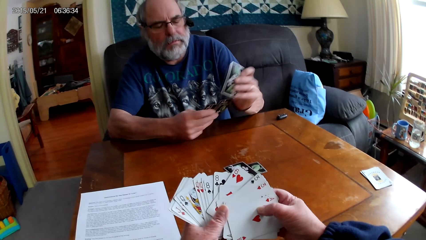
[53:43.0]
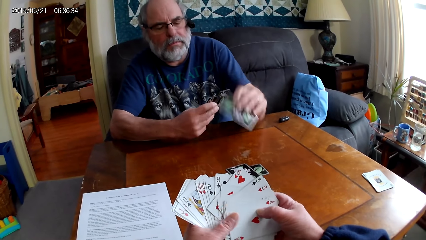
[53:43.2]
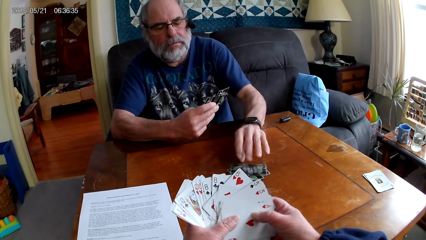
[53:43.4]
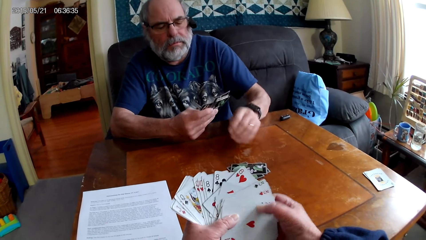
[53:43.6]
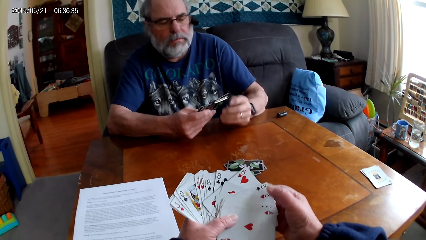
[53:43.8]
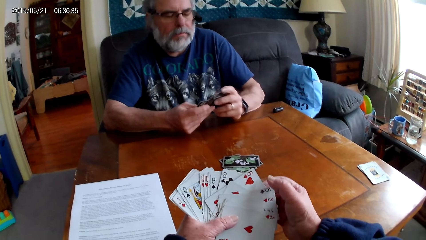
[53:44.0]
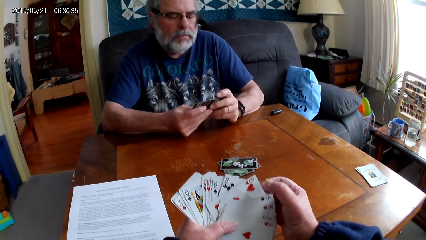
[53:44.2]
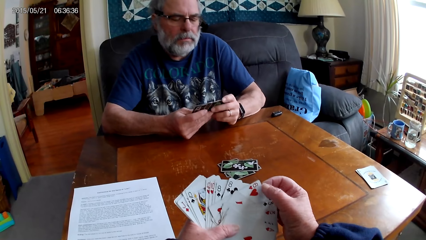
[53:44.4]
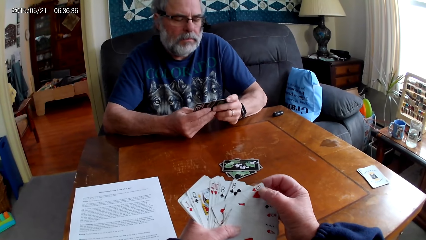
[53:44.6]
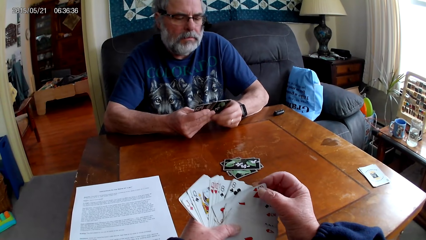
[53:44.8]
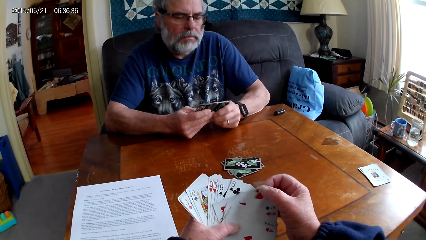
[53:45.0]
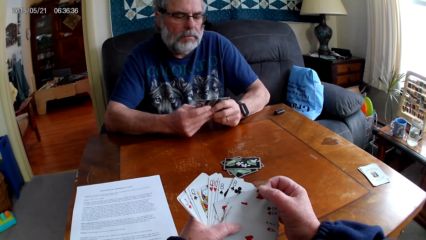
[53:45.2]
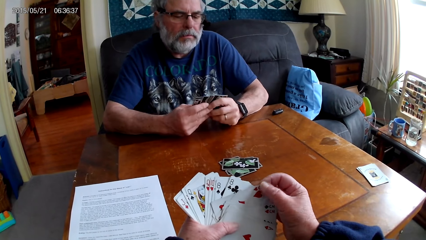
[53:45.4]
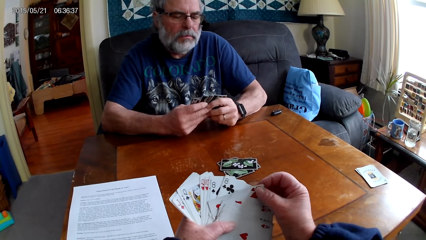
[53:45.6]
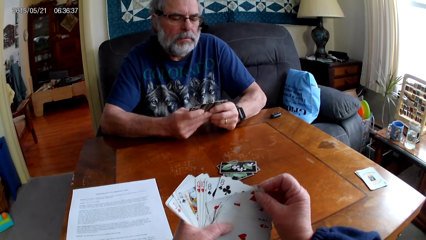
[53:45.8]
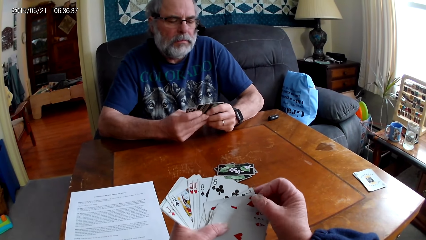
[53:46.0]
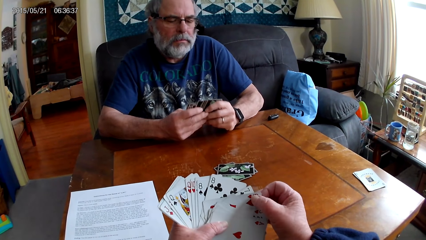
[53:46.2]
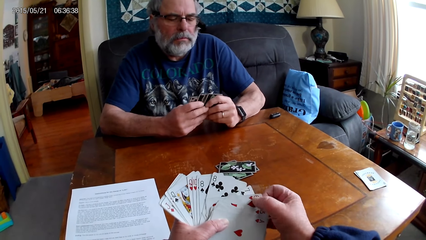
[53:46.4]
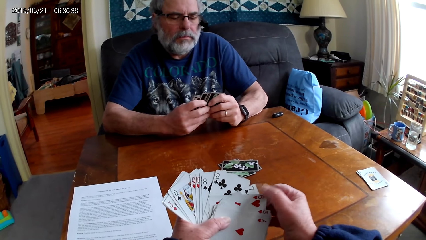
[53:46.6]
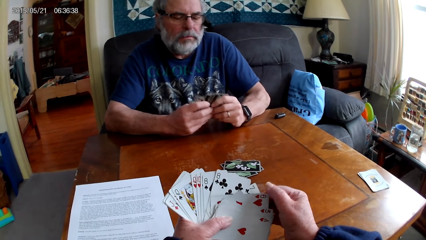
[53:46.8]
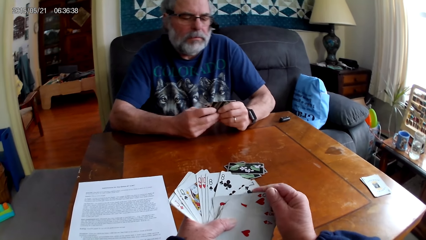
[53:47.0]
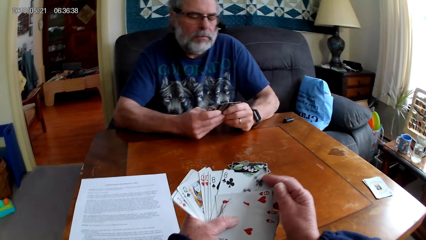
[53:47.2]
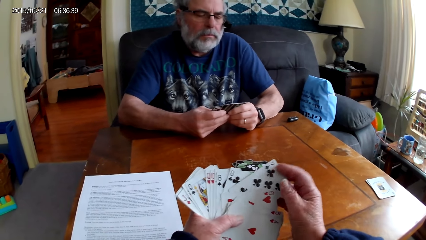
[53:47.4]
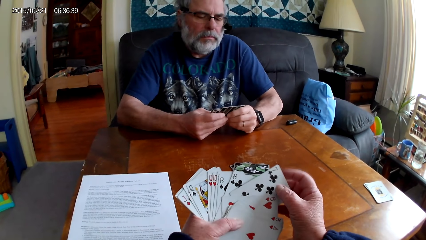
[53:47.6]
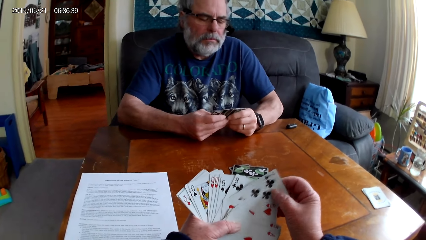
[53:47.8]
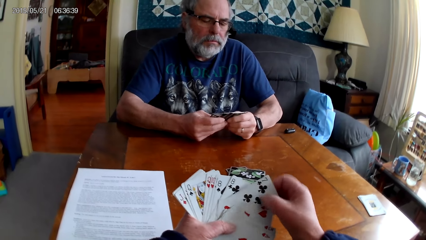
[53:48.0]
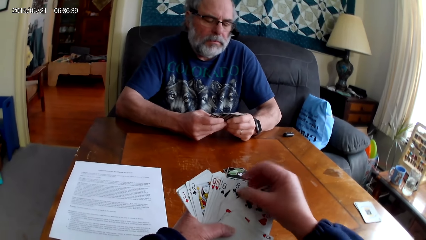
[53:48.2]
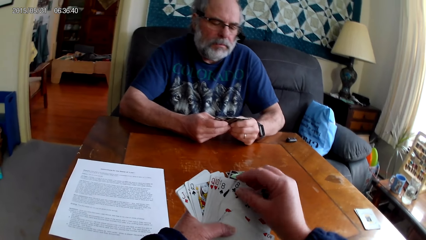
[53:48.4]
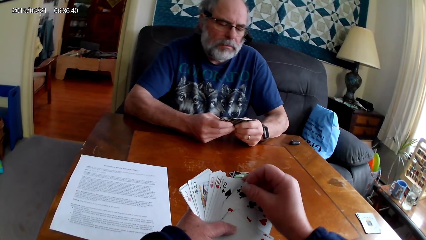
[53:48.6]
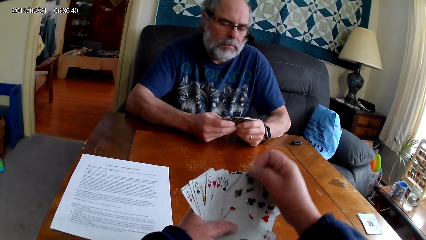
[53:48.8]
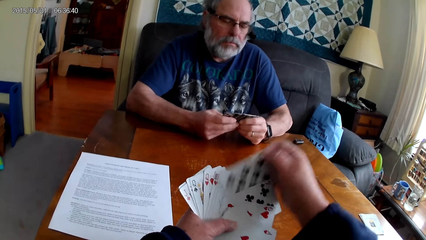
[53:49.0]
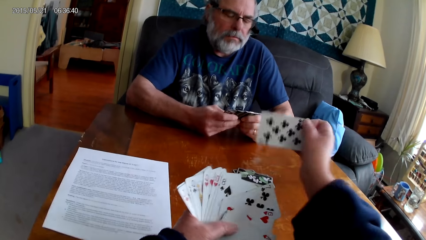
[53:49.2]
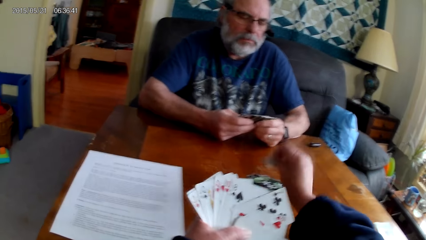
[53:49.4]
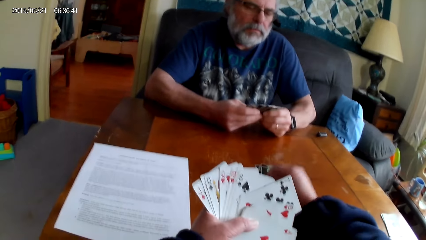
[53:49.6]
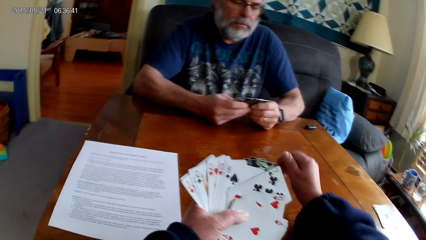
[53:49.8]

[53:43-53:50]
A man puts the playing card on the table. The camera wearer holds the playing card on the table. They place a card on the table.

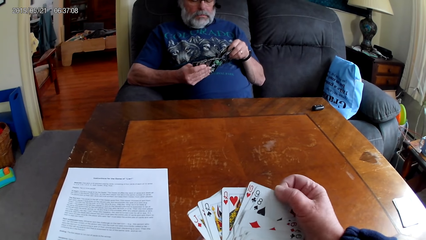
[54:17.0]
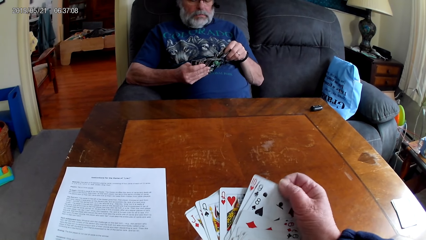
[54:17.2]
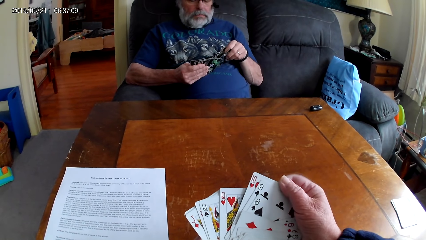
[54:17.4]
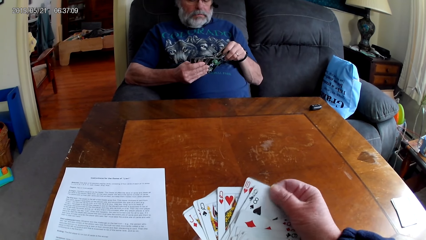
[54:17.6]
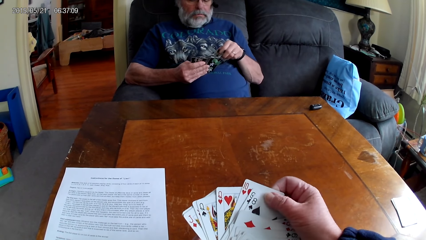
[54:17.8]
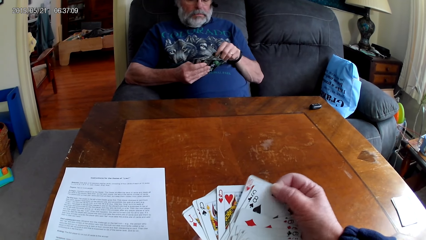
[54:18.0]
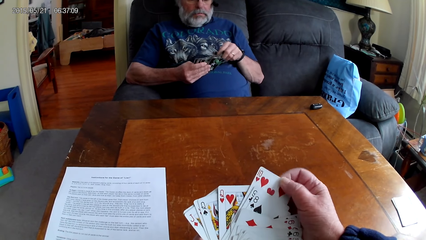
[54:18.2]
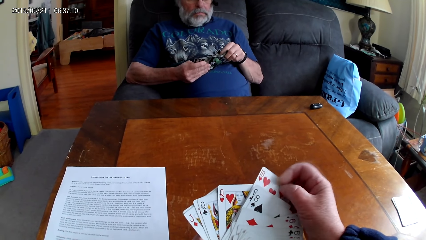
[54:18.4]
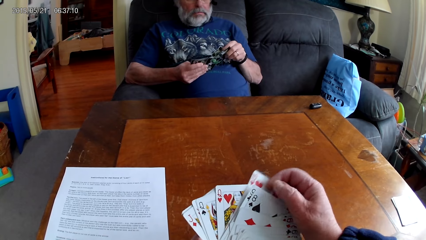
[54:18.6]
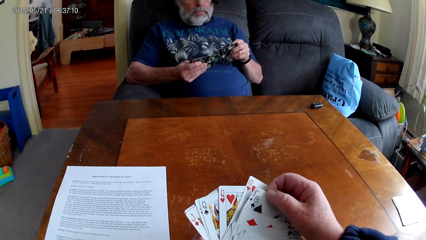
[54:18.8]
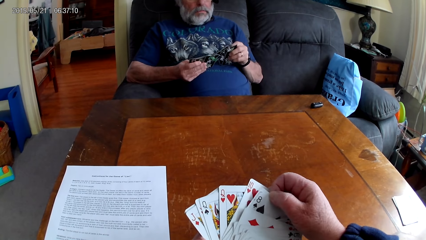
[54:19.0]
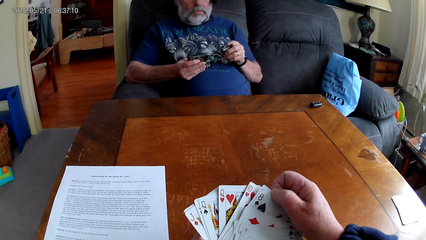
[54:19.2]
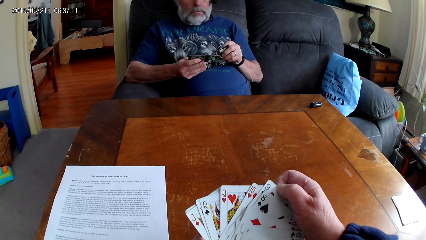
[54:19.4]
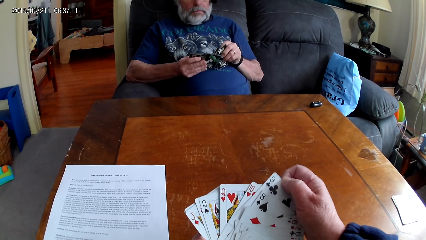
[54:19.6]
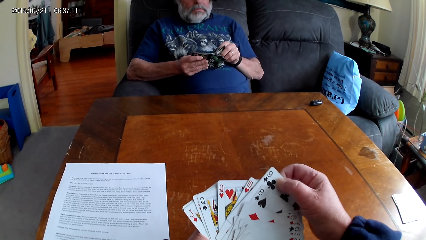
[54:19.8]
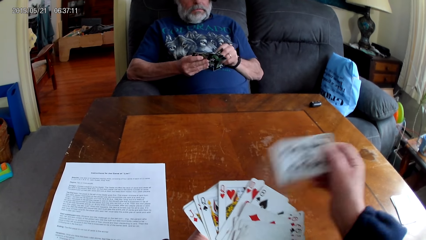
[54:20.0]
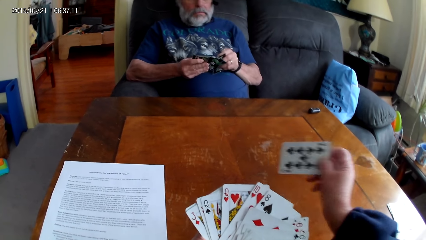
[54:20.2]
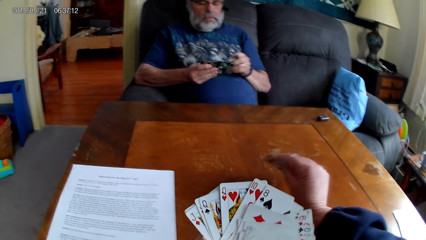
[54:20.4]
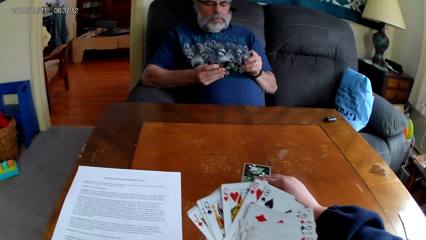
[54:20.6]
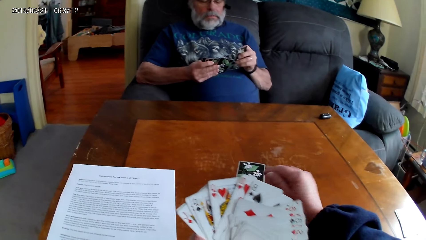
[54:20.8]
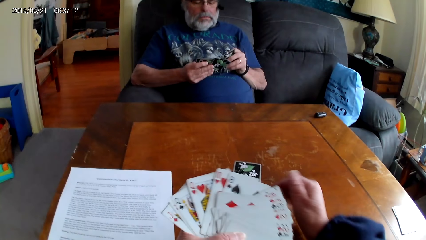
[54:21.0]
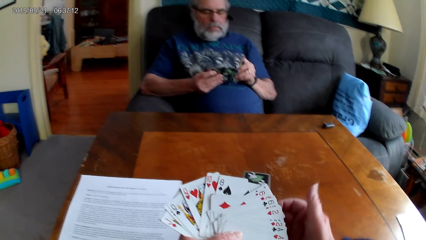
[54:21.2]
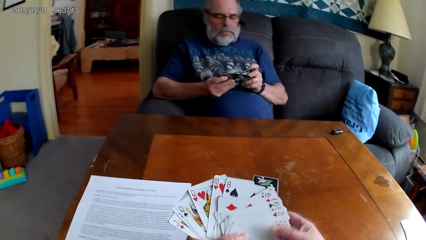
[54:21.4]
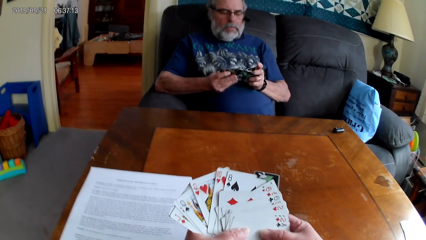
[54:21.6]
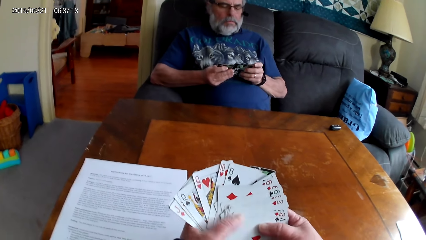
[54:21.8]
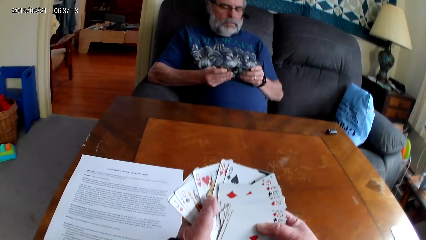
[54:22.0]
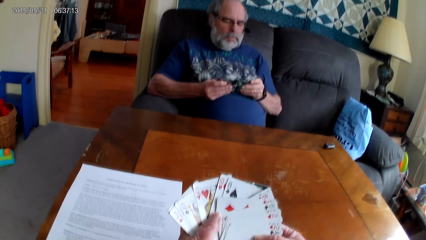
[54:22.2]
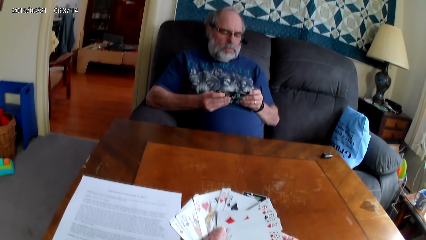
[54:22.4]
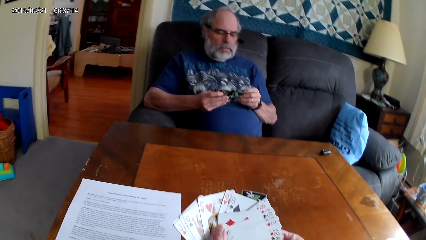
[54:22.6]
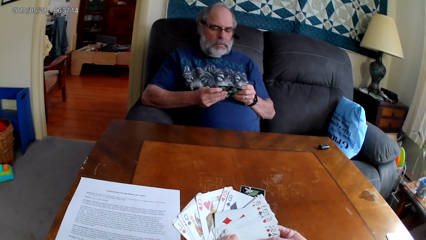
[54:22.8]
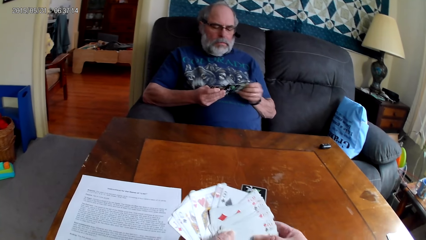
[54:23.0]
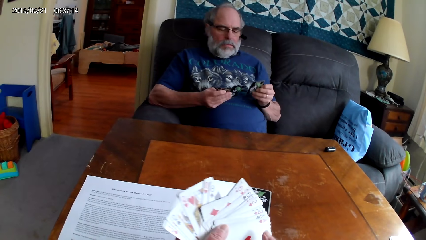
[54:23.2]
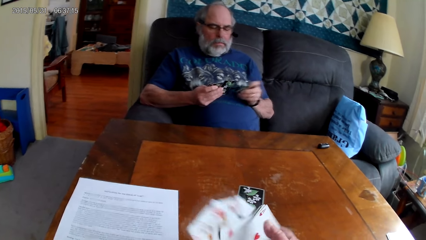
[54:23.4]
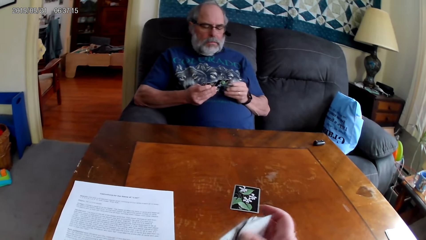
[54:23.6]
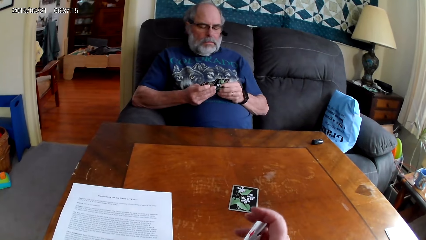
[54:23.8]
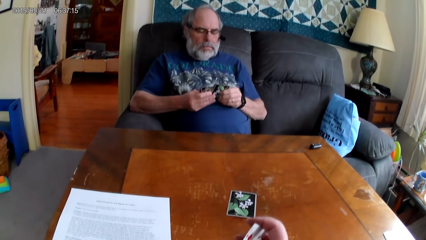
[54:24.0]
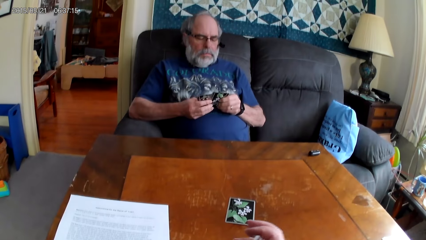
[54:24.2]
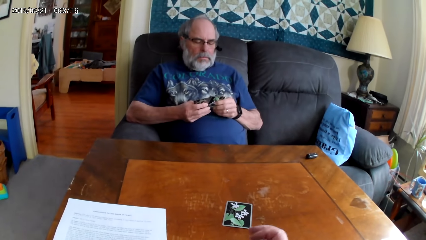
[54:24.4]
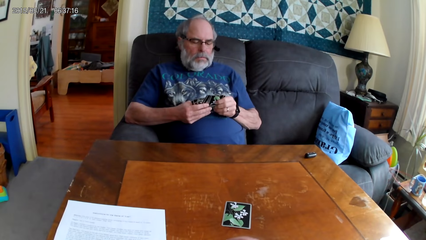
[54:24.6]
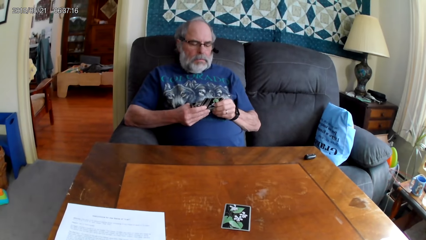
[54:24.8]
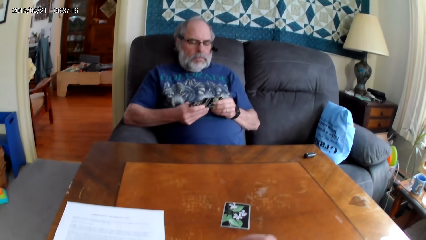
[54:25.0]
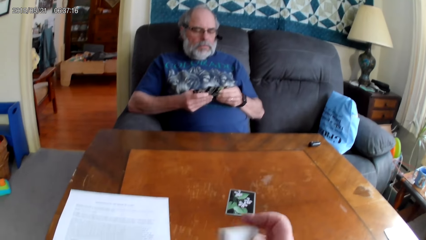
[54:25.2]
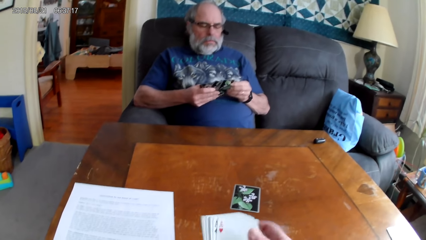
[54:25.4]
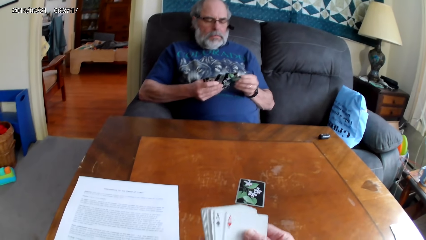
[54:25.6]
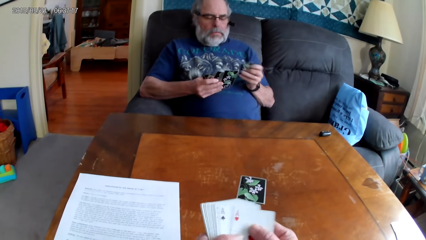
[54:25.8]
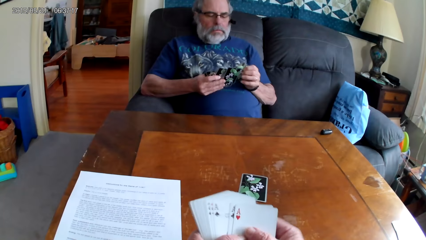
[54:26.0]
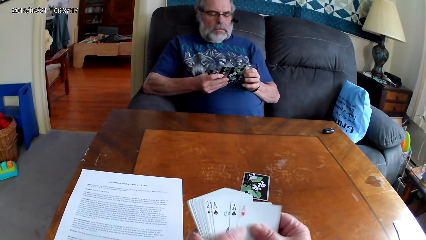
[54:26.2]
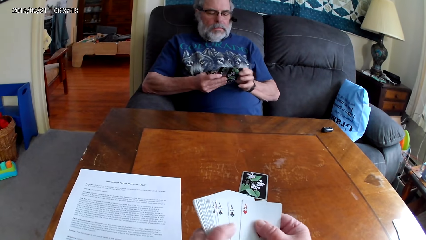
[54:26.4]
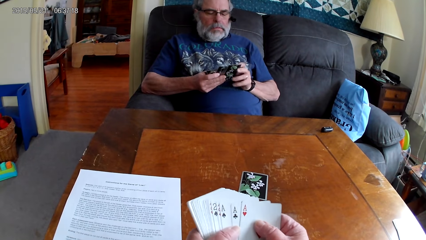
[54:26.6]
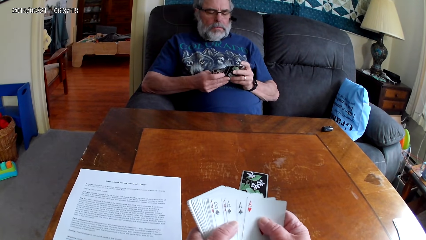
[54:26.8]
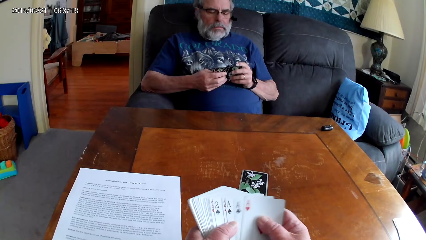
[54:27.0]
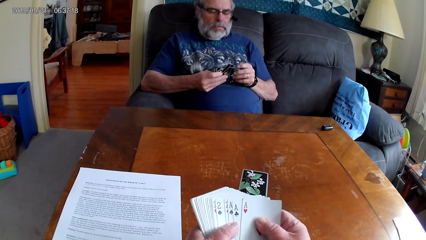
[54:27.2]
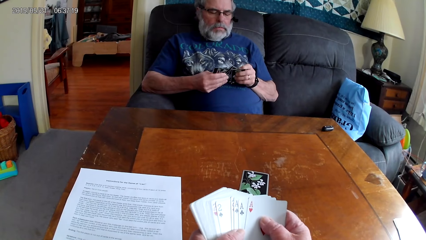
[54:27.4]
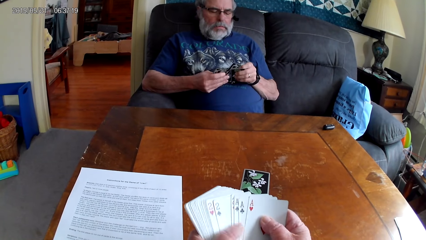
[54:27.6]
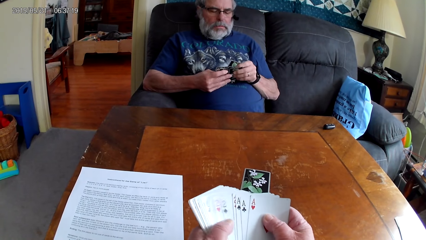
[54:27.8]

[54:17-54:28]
A man inserts cards in other cards. The camera wearer plays cards. She puts the playing card on the table. She holds the playing cards with her hands. The man holds the playing cards with his hands. The camera wearer spreads cards. The man spreads the cards. The camera wearer spreads cards. The man inserts cards in other cards.
